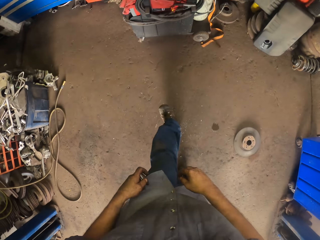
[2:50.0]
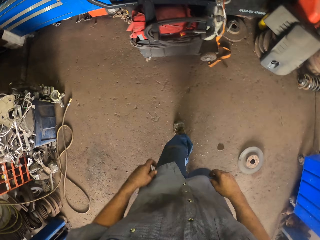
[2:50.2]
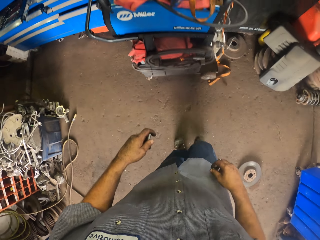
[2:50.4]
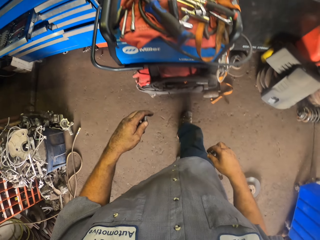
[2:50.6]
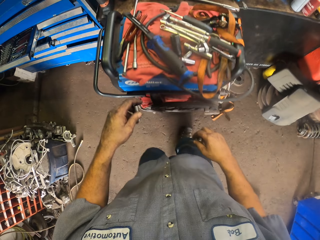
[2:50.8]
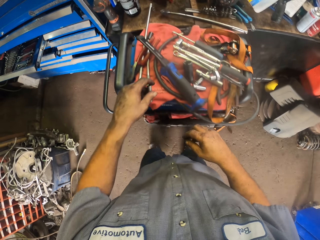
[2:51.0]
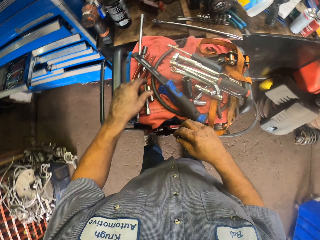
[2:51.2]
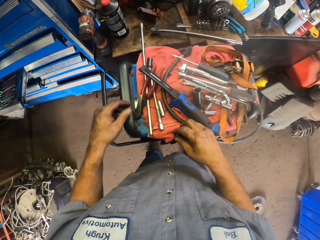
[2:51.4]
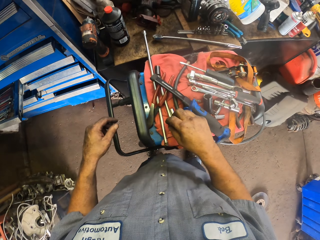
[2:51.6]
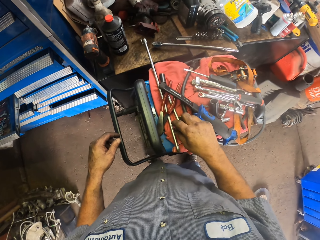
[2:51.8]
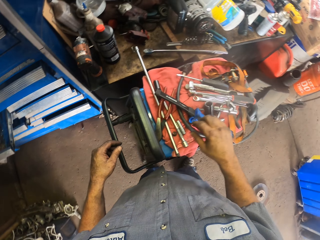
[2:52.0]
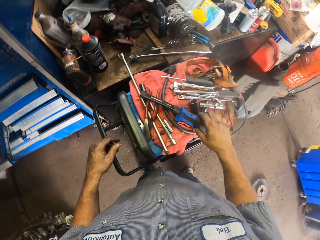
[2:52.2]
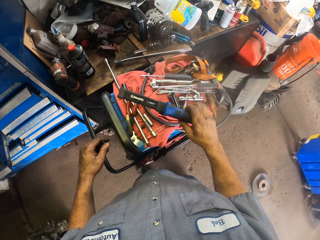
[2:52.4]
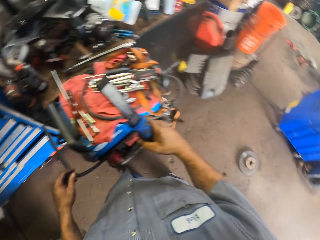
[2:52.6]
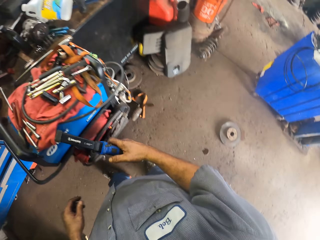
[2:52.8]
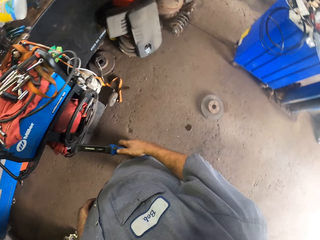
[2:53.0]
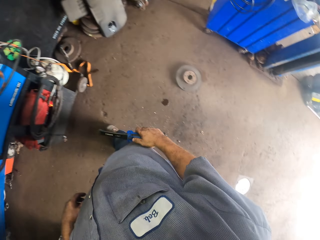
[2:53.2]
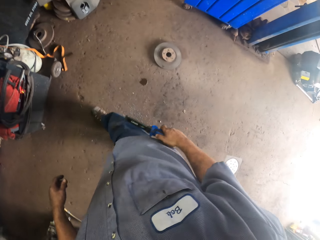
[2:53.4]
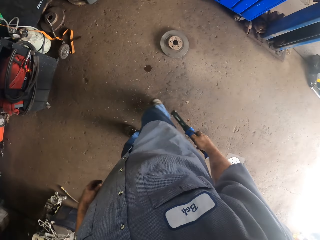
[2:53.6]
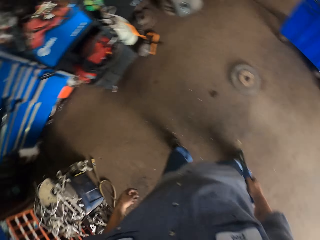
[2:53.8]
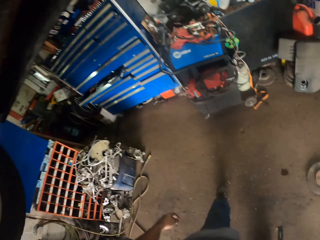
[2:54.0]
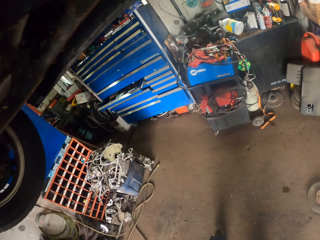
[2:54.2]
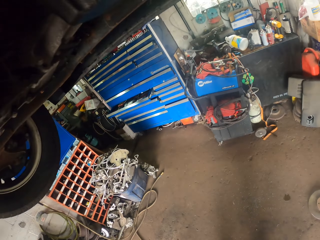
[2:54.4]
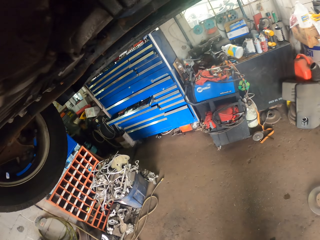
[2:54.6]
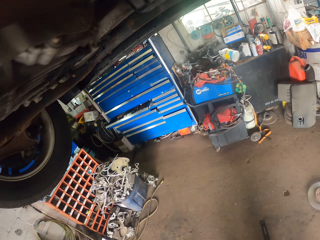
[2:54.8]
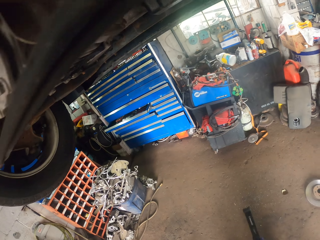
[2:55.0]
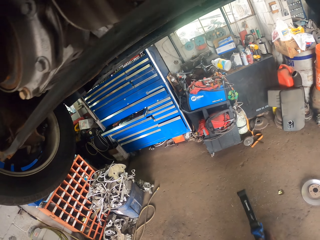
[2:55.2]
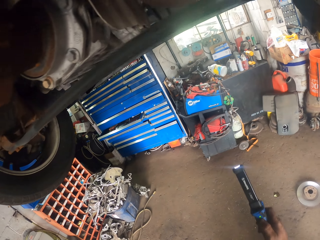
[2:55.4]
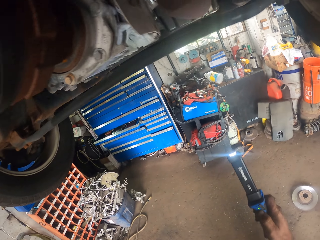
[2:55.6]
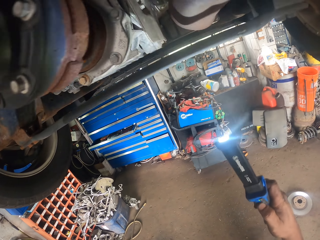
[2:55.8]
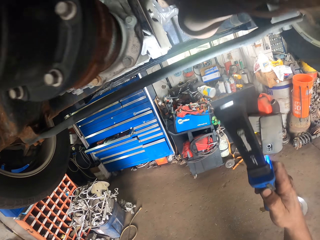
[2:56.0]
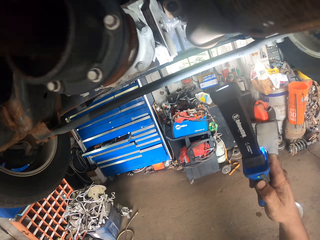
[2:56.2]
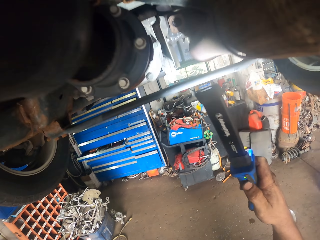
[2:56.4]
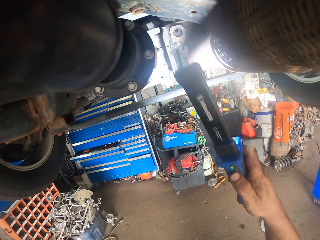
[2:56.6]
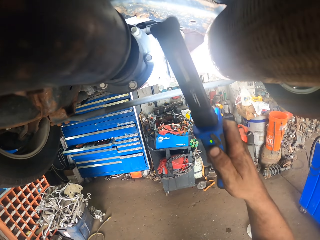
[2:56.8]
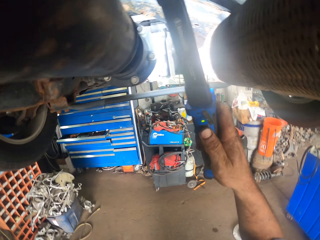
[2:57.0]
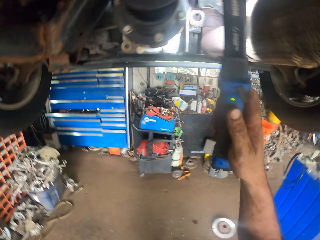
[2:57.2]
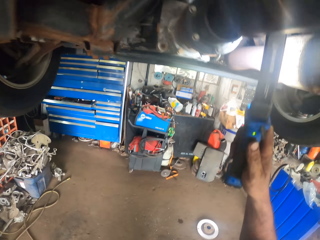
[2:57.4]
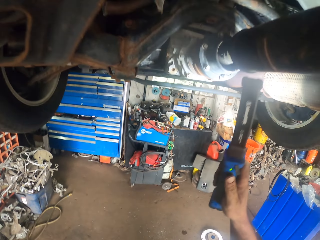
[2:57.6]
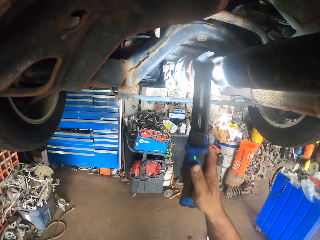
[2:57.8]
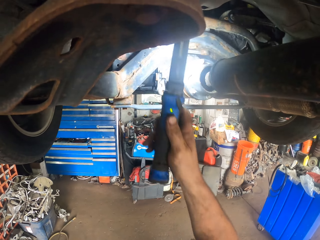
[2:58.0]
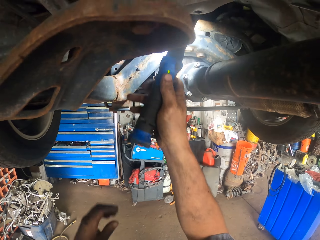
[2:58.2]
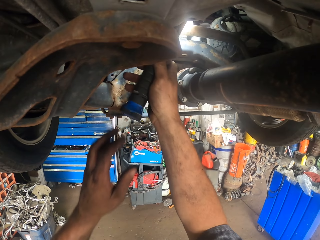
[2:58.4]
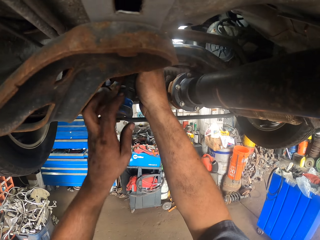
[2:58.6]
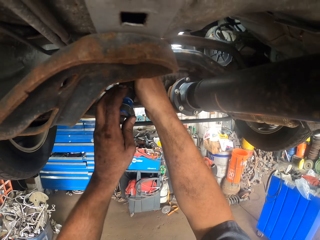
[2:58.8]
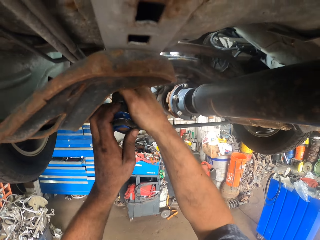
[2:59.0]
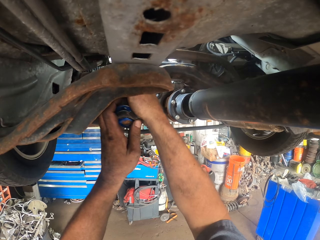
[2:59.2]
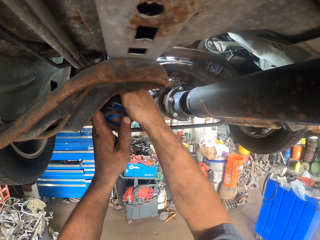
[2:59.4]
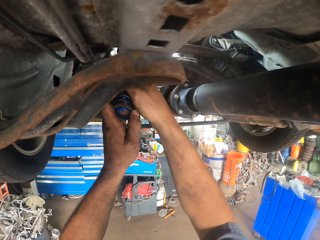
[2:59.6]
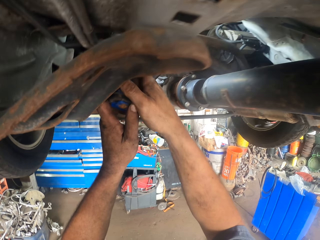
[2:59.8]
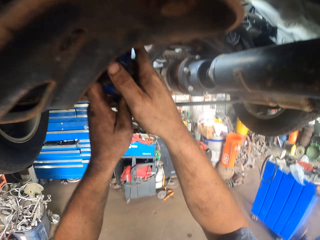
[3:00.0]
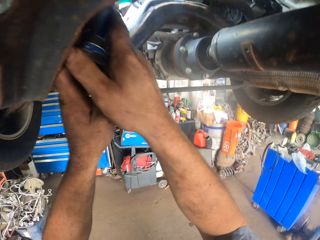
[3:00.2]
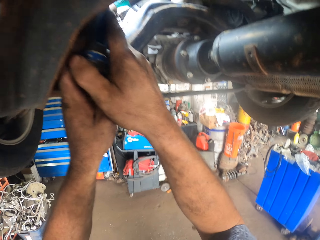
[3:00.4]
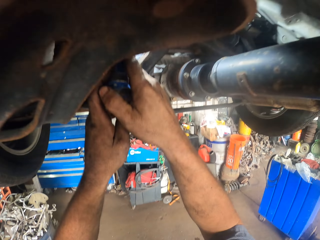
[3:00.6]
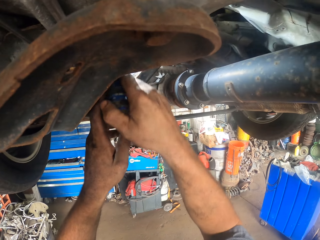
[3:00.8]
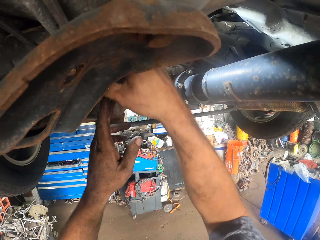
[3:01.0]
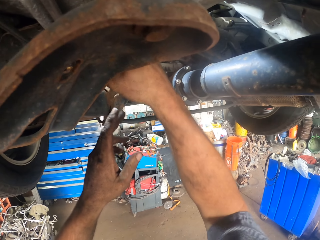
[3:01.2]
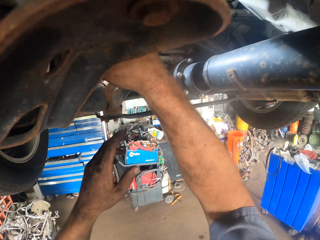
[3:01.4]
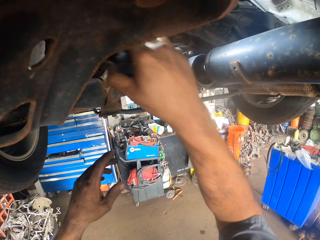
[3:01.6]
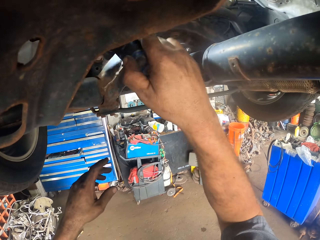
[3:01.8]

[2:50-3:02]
The camera wearer walks around. They put down something. They pick up the torch or spotlight. They move around. They lighten the car bottom with the spotlight. They check under the car.

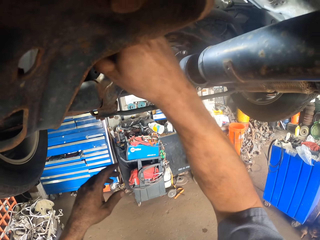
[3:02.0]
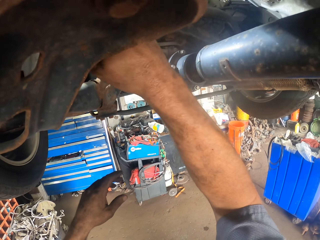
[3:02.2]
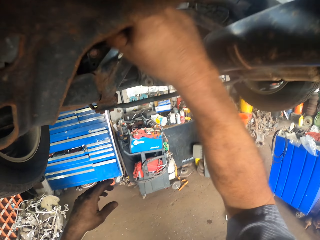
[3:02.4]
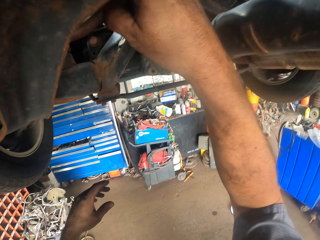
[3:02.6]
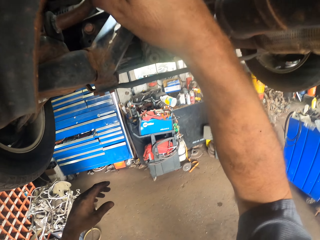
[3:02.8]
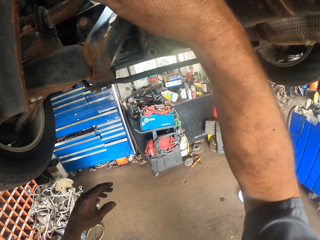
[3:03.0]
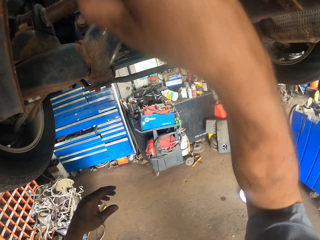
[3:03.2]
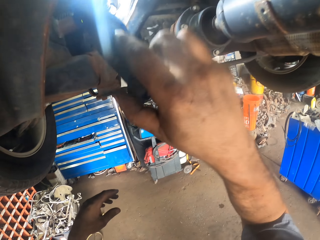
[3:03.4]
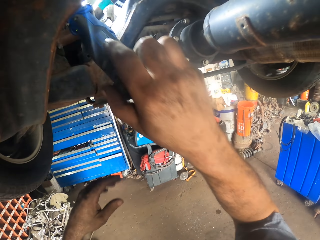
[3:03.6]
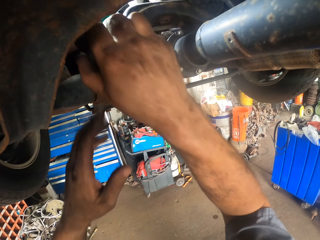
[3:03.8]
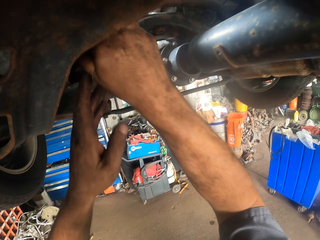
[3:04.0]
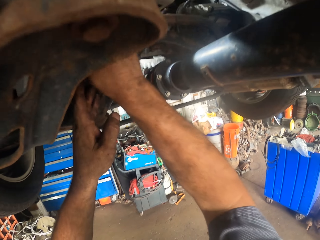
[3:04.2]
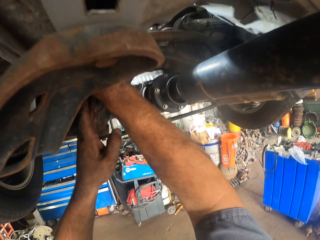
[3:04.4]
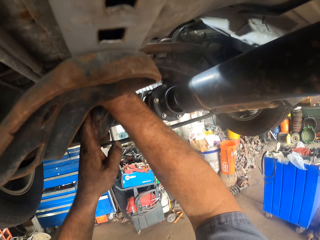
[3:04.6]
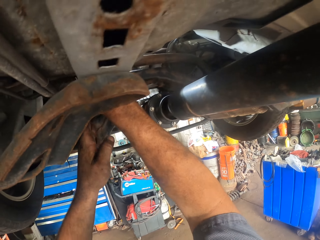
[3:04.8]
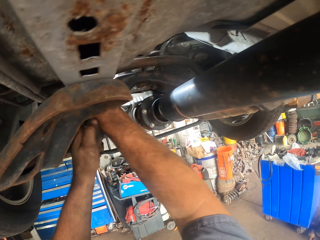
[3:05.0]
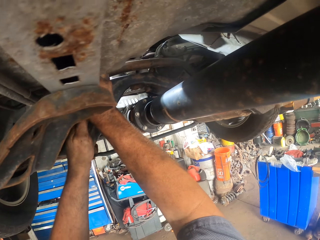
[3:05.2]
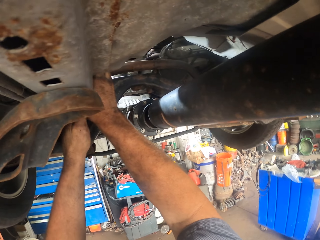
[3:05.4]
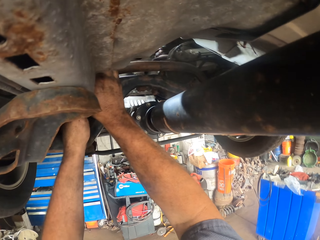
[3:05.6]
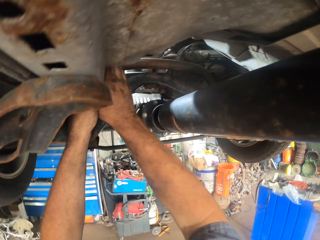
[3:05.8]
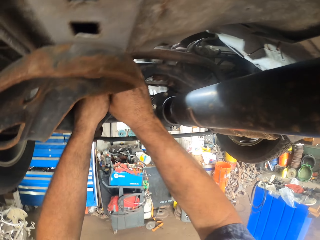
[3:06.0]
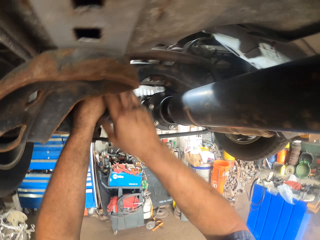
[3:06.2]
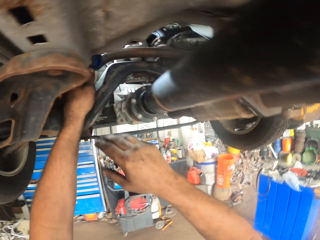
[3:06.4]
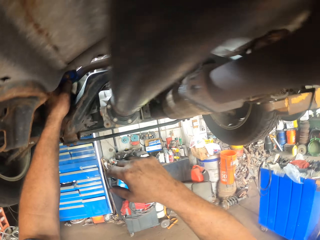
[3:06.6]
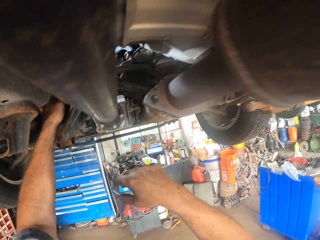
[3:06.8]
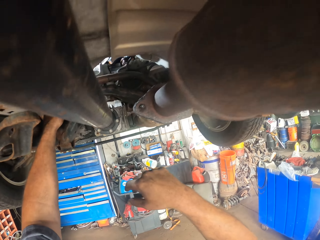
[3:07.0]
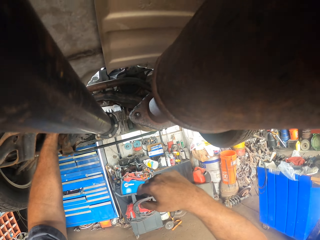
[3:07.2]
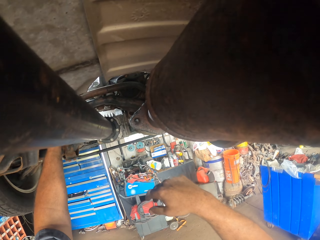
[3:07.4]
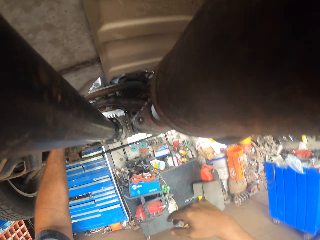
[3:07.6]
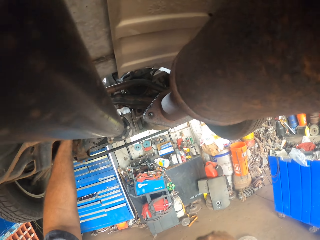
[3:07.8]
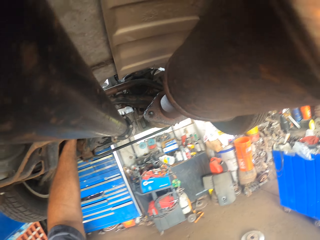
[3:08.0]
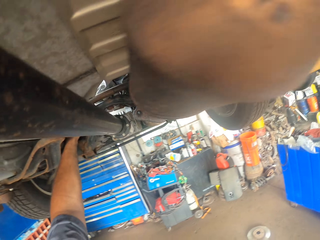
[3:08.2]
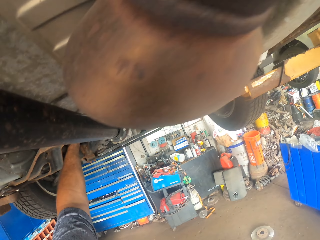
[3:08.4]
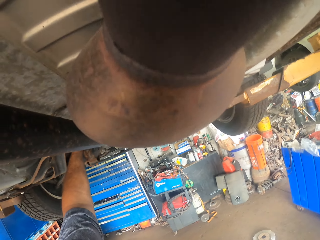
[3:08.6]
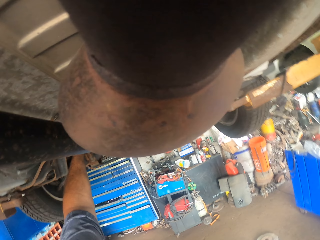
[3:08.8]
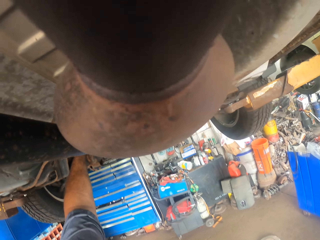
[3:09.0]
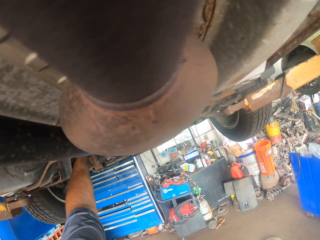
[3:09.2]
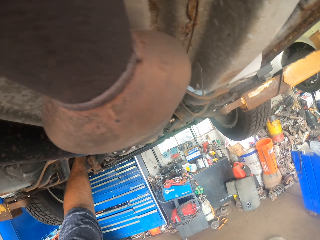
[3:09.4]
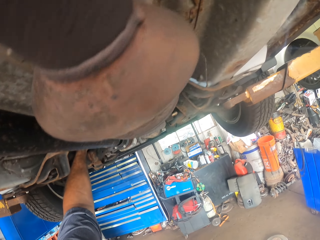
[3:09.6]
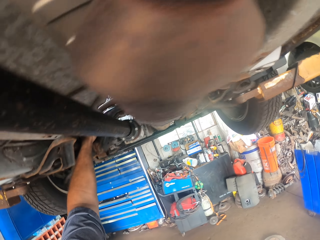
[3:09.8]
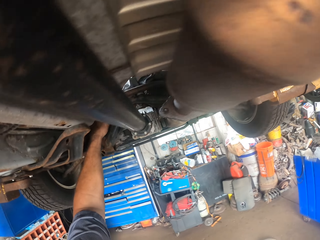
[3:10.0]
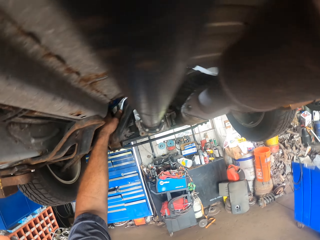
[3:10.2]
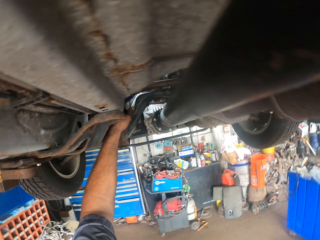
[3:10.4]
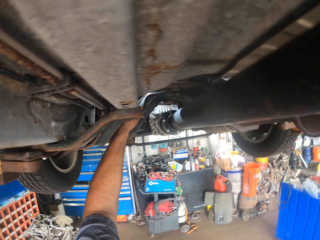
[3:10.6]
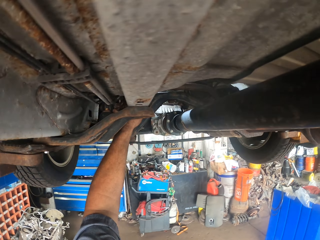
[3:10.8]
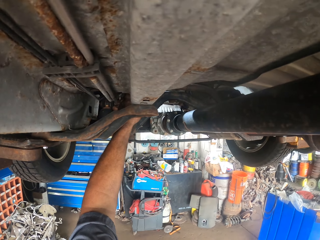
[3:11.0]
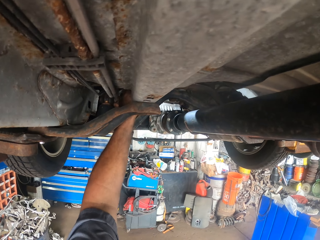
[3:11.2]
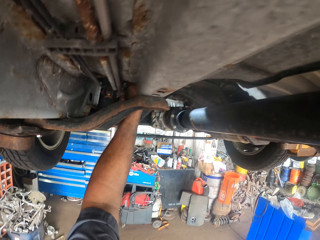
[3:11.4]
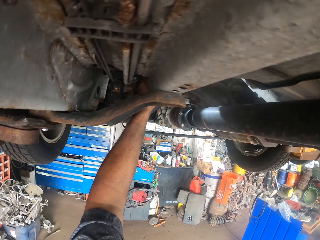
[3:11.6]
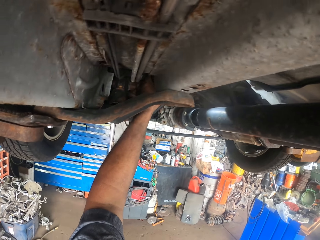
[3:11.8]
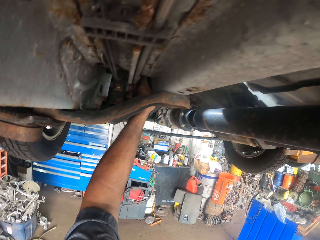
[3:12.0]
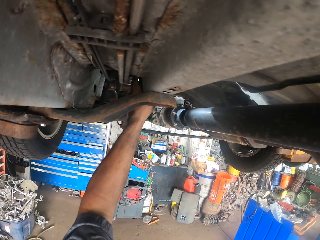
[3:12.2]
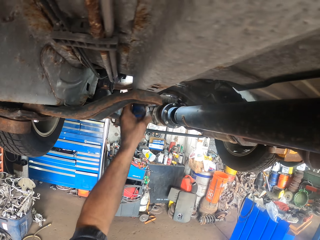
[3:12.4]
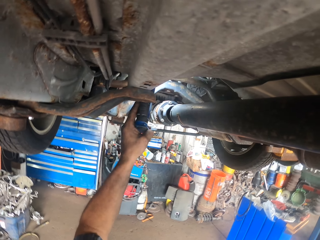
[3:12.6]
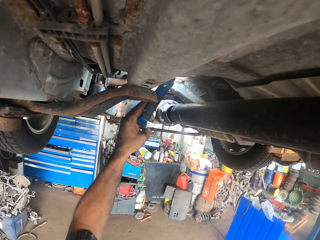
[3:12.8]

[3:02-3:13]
The camera wearer fixes something.
